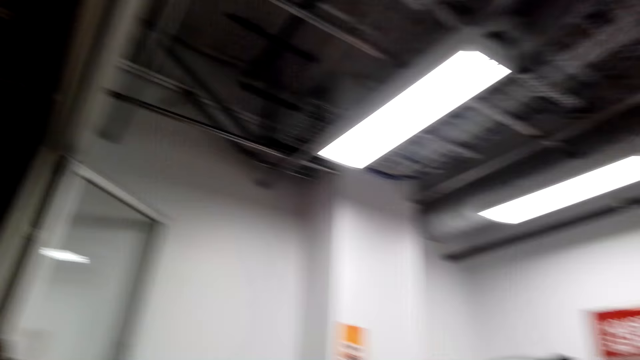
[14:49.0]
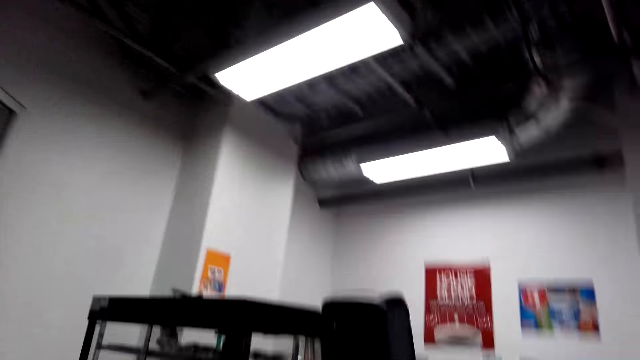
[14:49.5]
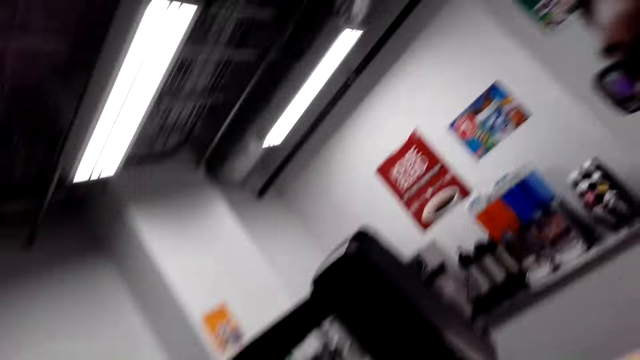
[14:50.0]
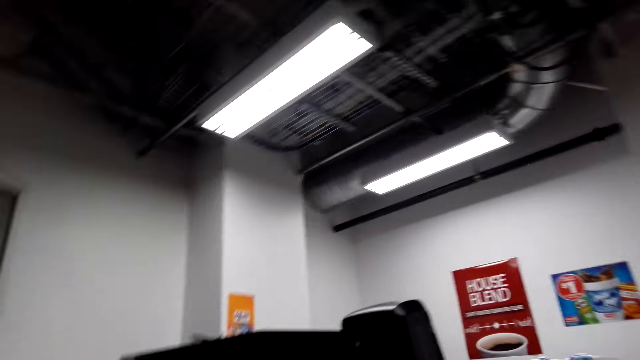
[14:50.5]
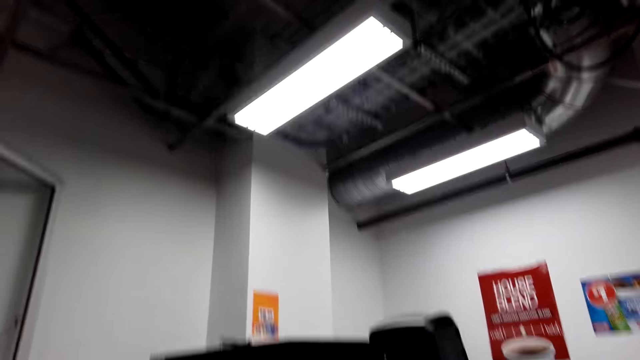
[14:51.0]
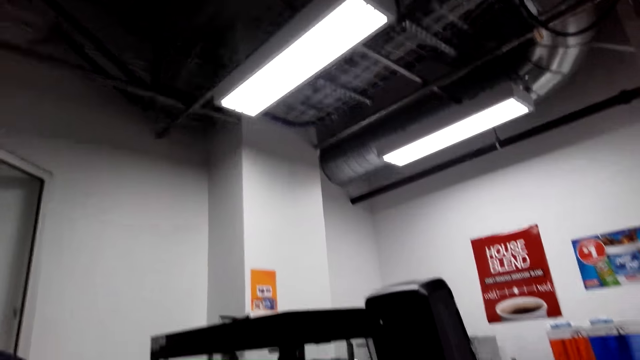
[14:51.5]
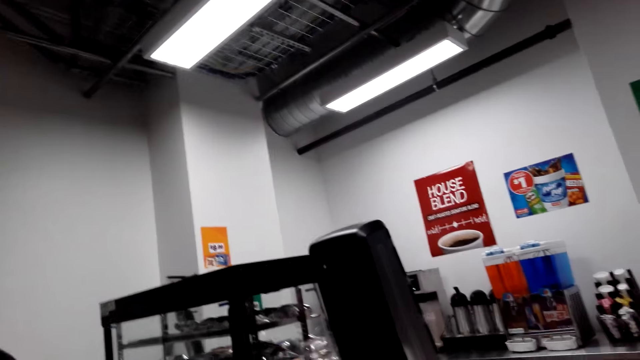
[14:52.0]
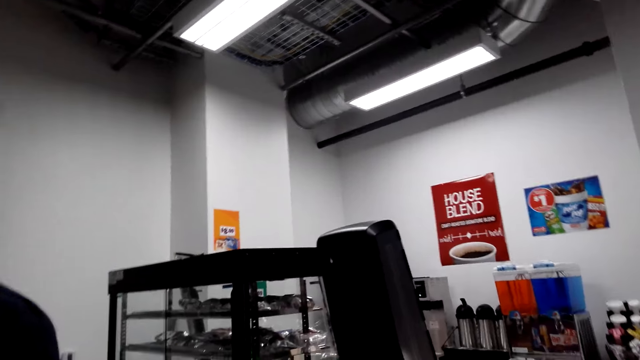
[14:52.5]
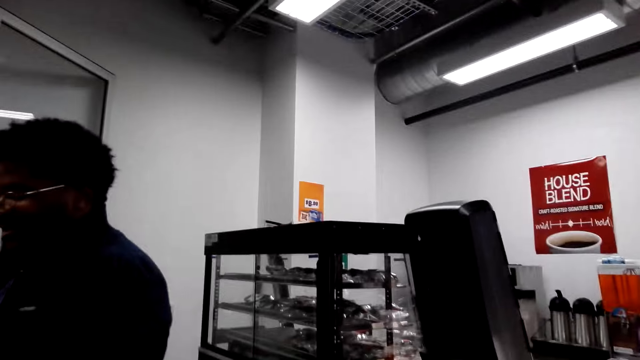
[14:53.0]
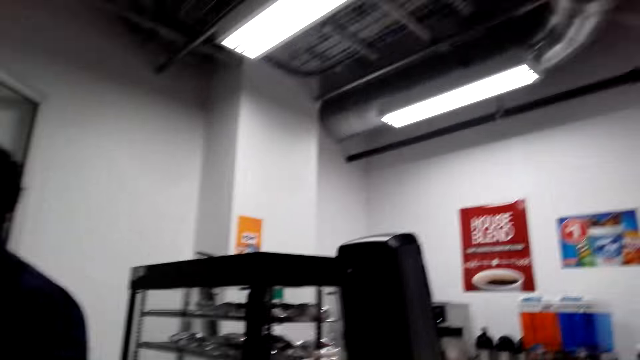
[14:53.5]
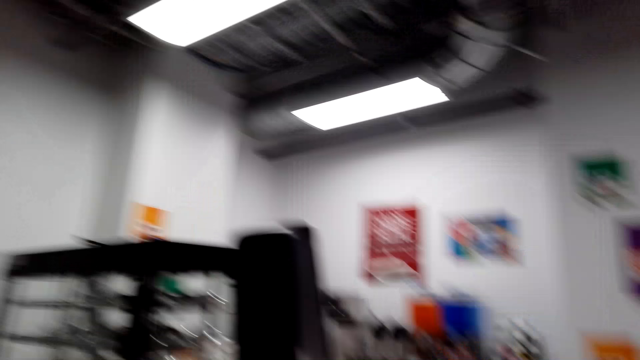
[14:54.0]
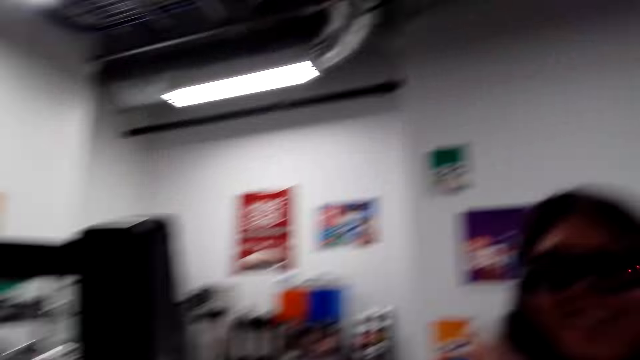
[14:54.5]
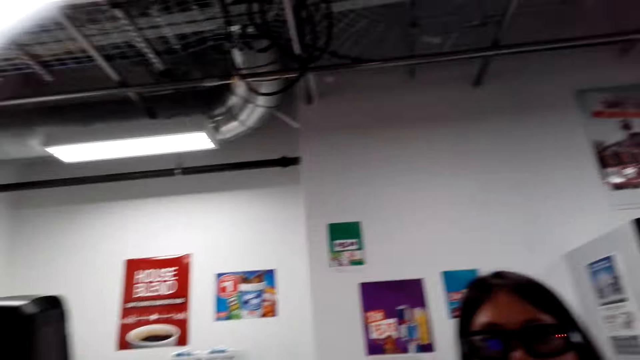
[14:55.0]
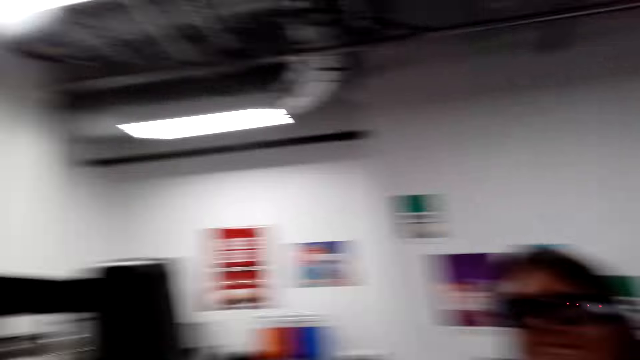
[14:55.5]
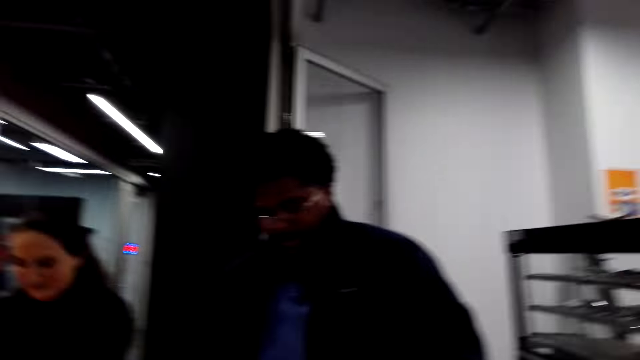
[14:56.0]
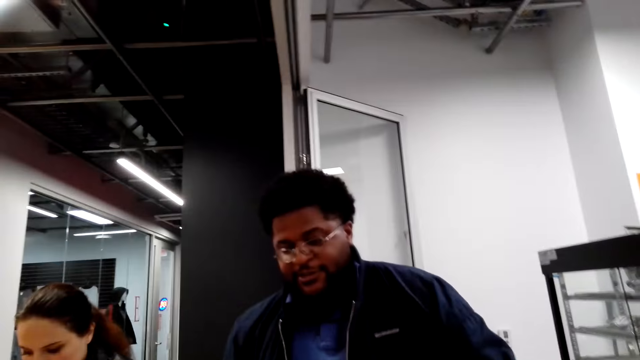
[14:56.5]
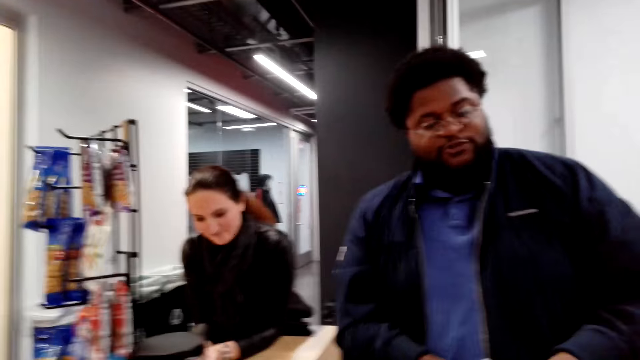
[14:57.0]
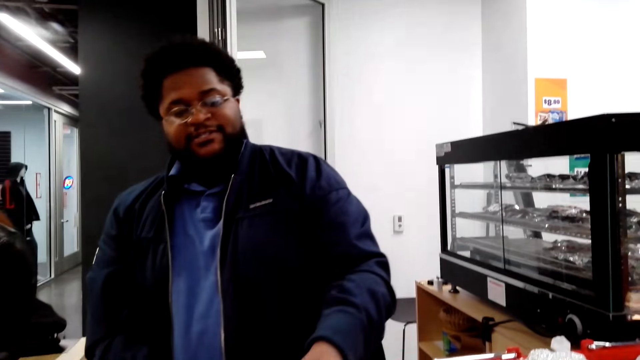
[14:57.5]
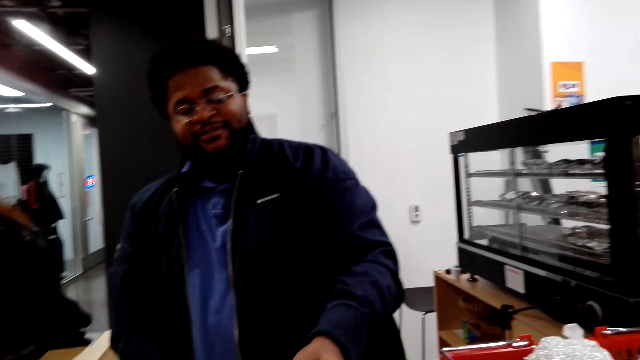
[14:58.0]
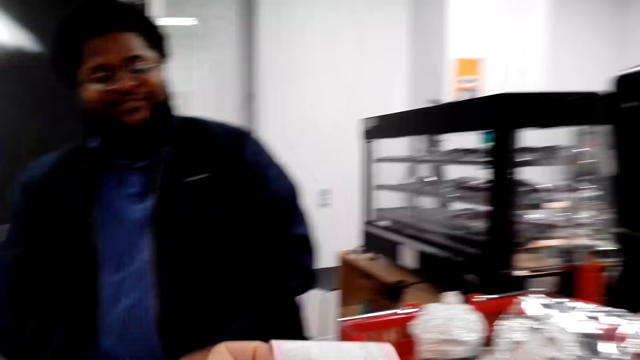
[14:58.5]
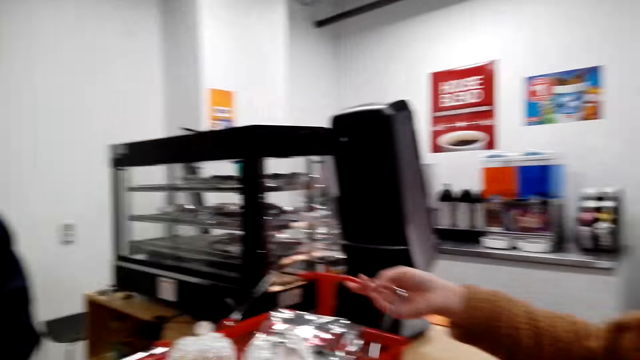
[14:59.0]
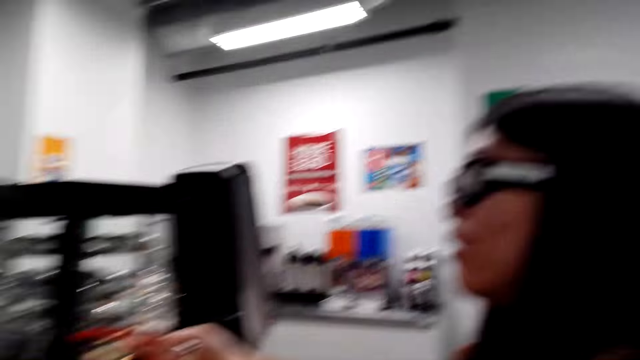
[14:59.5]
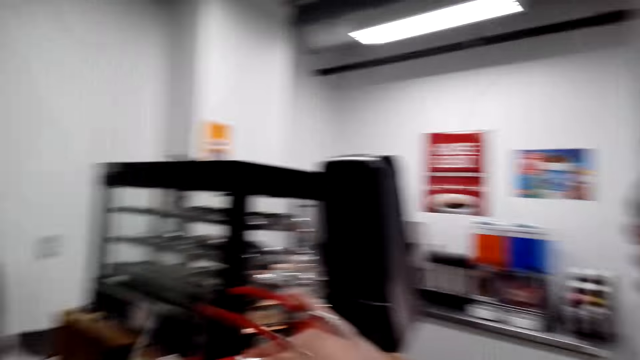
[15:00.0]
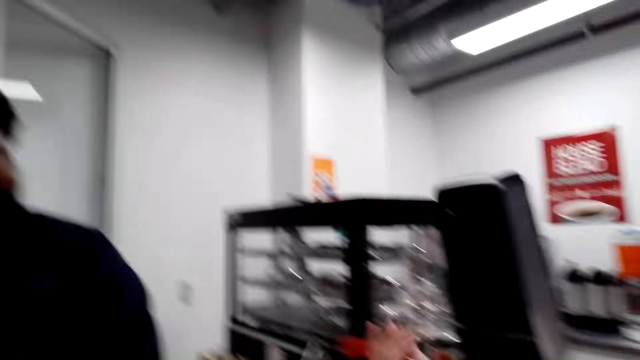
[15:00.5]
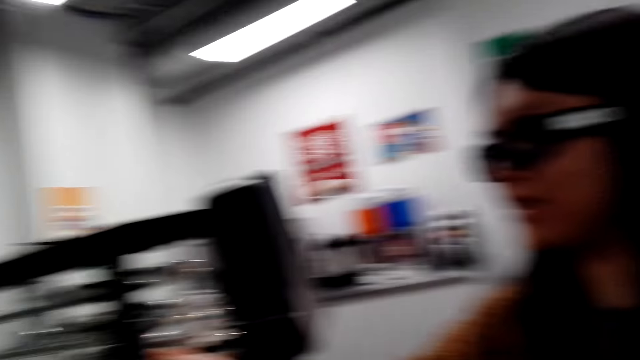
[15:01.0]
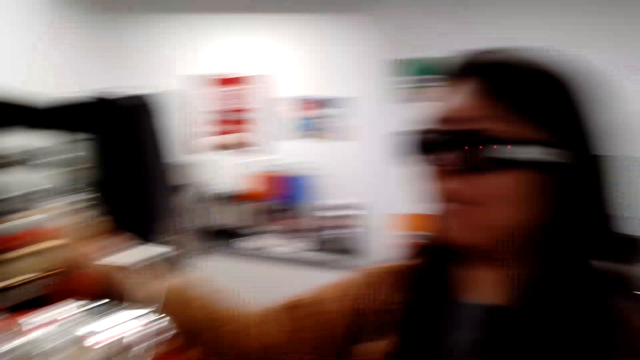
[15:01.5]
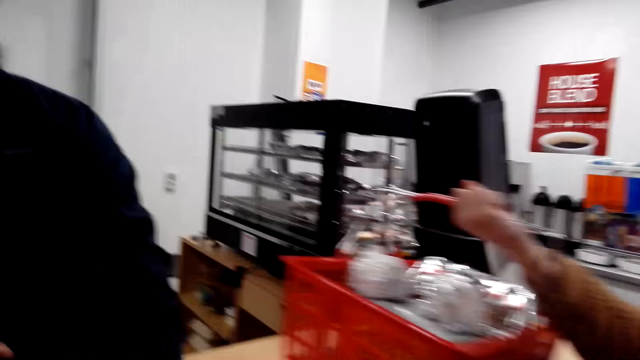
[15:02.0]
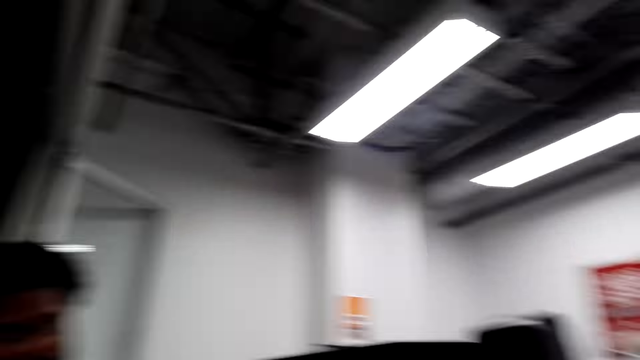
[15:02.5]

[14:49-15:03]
The camera wearer looks around. They talk to a woman. They talk to a man. They take something from the man. They dialogue with the woman. The woman holds something.

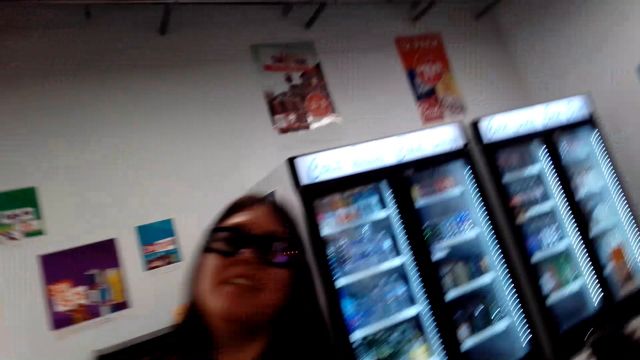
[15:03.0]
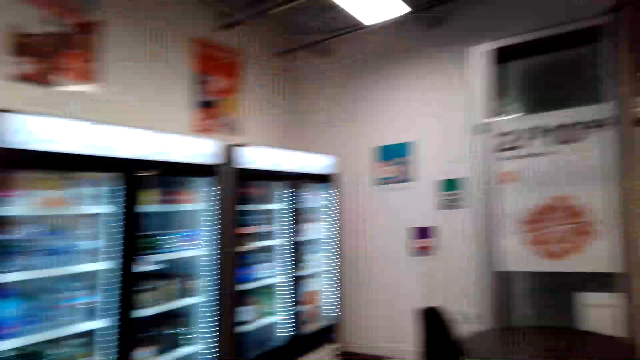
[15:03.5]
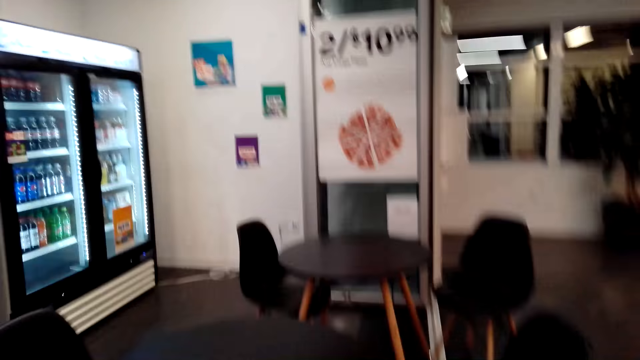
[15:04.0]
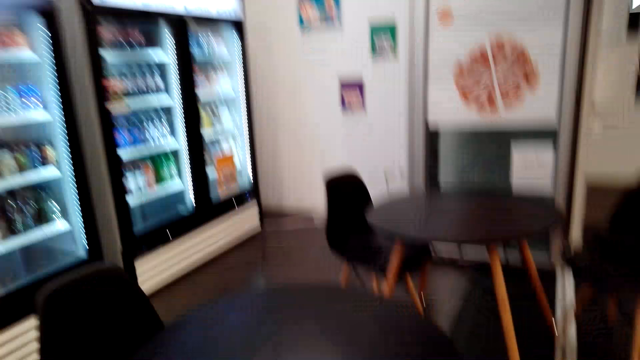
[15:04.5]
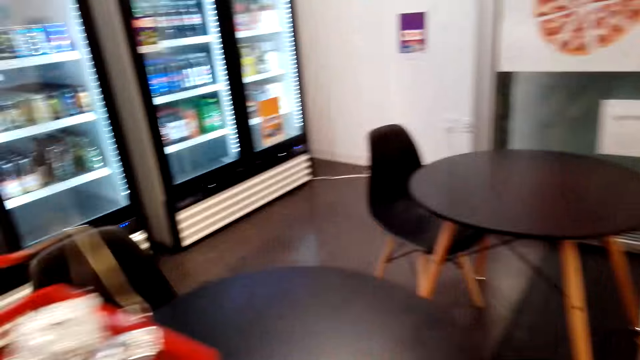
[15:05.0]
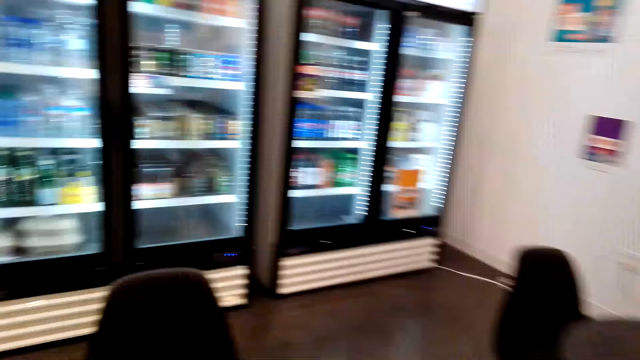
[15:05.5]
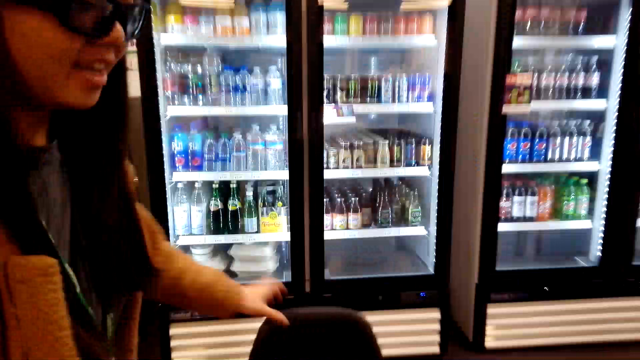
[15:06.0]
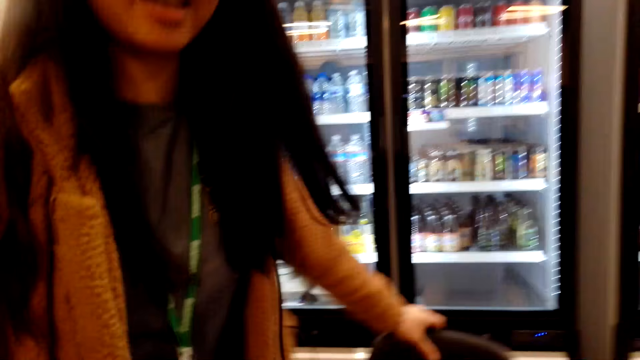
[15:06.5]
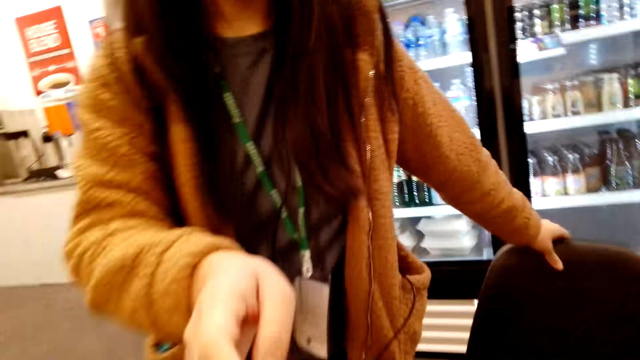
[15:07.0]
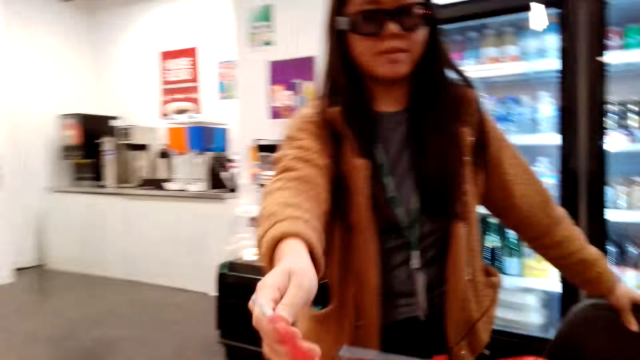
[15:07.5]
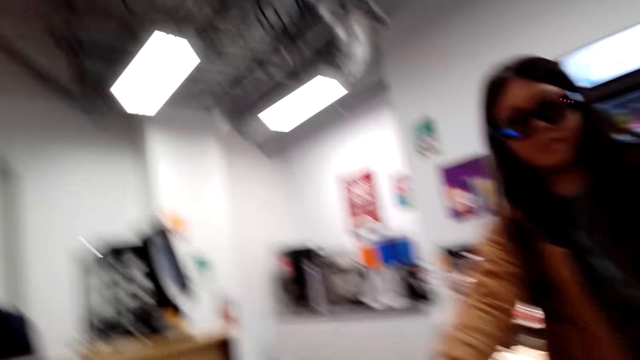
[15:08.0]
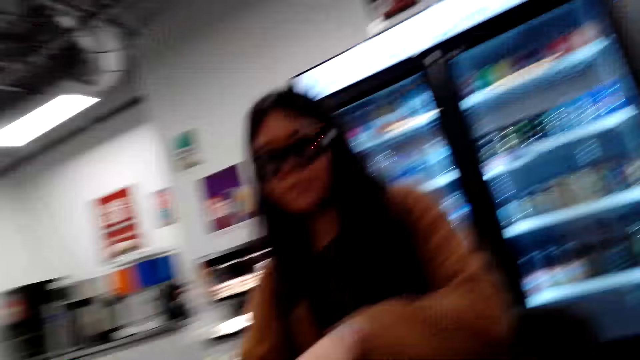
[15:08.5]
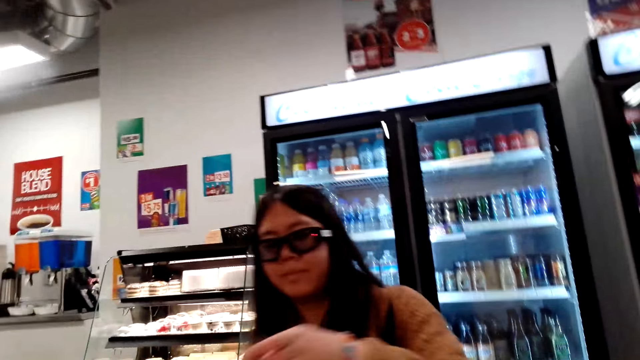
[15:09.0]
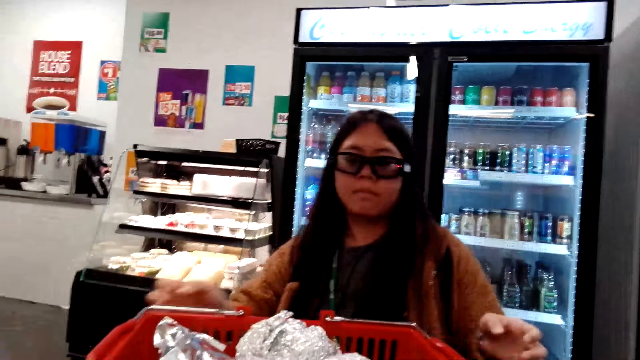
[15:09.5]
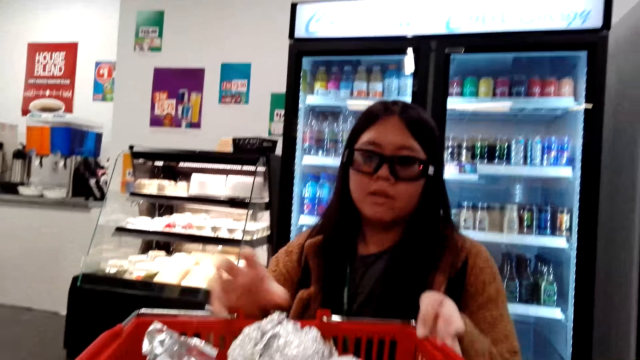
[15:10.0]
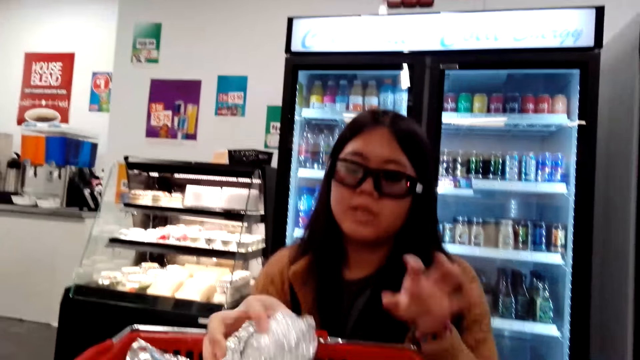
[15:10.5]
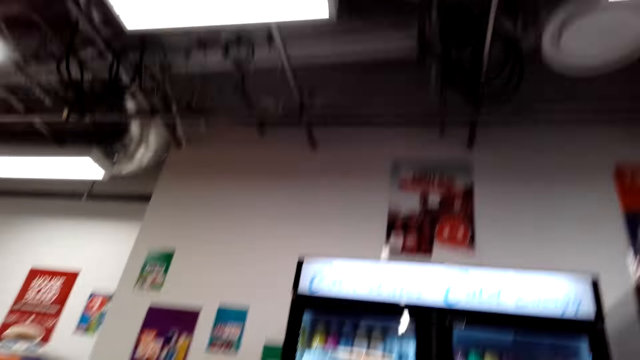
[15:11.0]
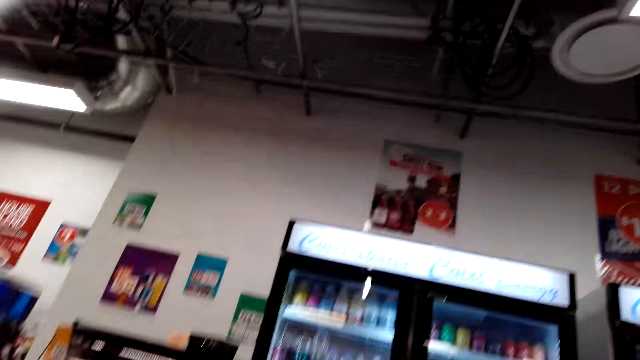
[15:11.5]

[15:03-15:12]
The camera wearer looks around the store and moves around. A woman moves a chair. The camera wearer places something on the table. The woman sits down.
